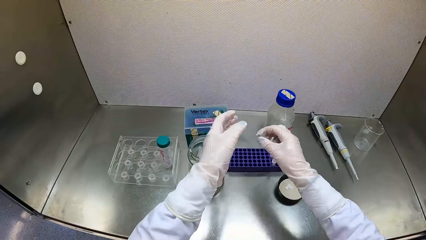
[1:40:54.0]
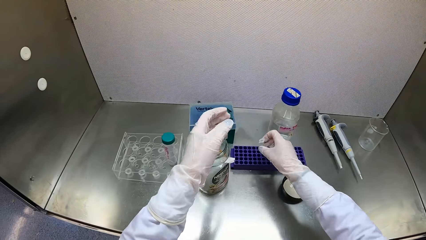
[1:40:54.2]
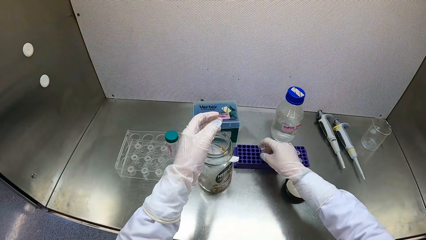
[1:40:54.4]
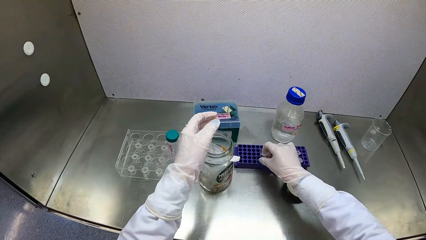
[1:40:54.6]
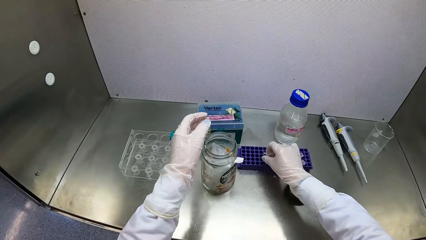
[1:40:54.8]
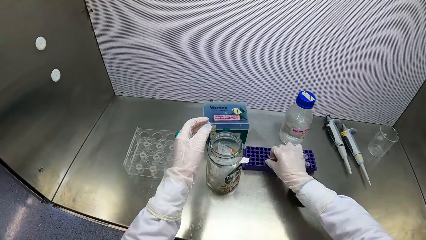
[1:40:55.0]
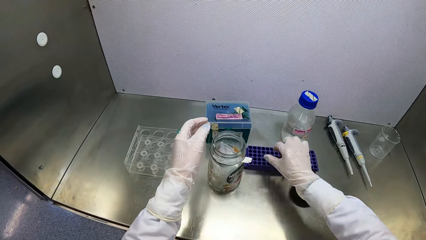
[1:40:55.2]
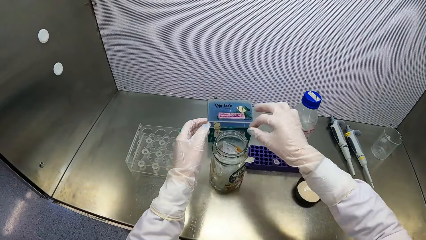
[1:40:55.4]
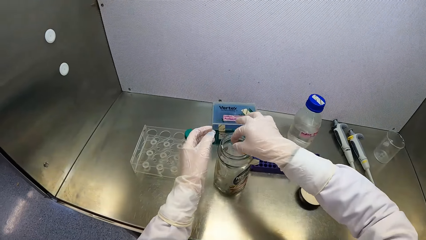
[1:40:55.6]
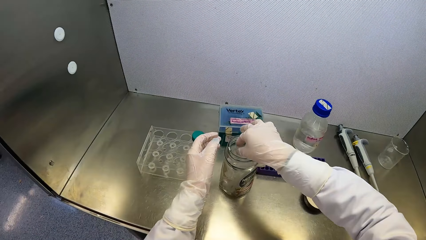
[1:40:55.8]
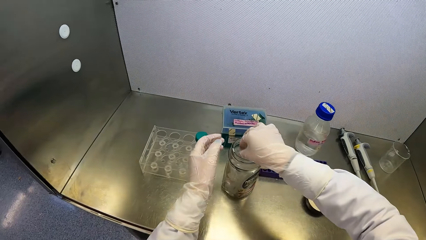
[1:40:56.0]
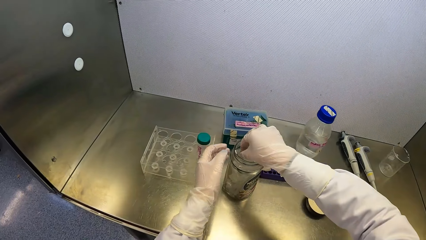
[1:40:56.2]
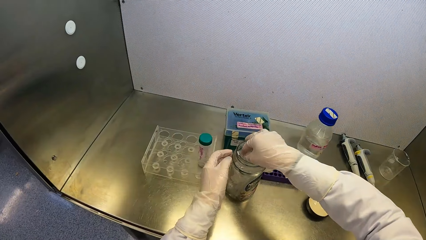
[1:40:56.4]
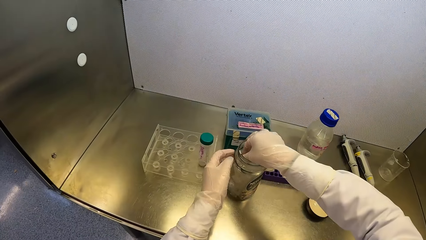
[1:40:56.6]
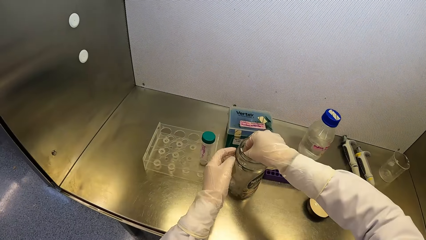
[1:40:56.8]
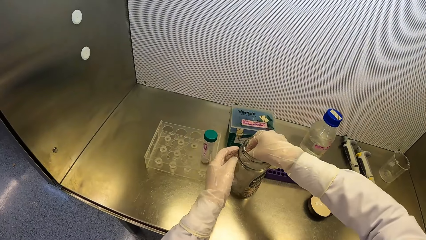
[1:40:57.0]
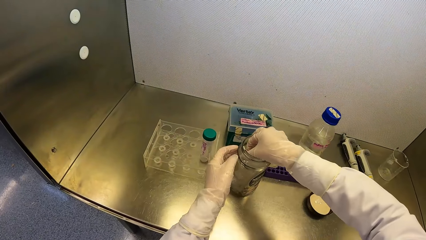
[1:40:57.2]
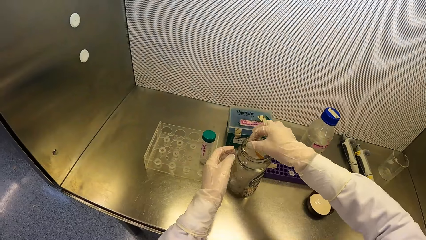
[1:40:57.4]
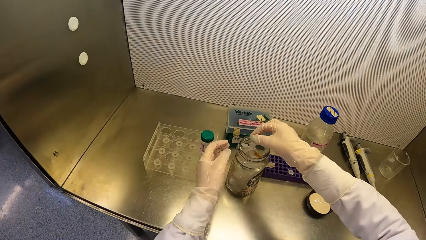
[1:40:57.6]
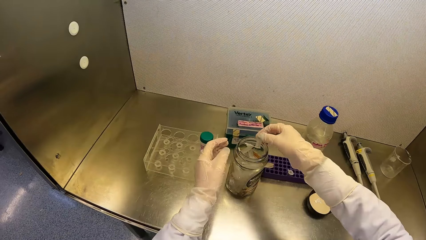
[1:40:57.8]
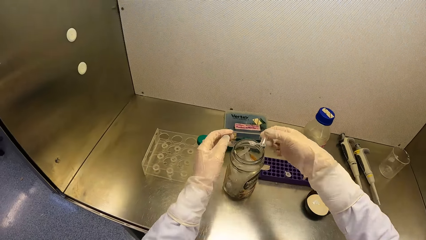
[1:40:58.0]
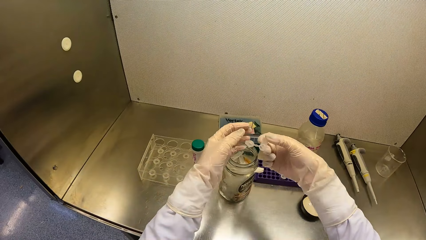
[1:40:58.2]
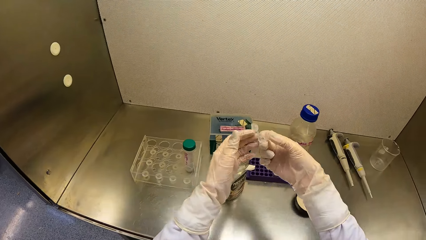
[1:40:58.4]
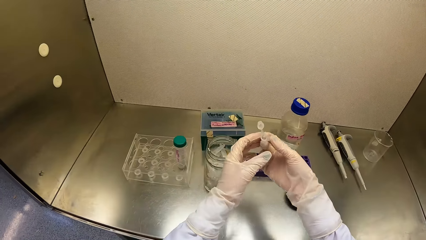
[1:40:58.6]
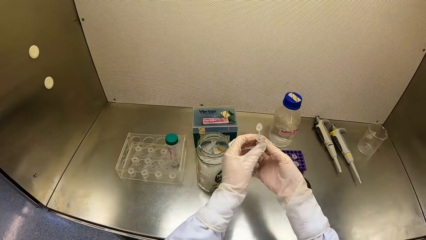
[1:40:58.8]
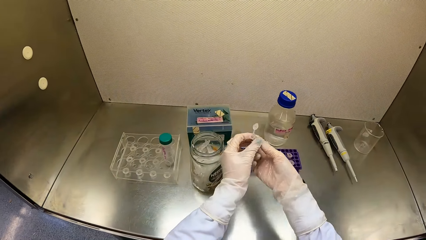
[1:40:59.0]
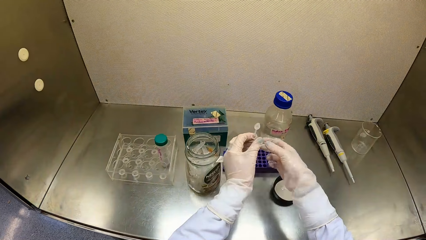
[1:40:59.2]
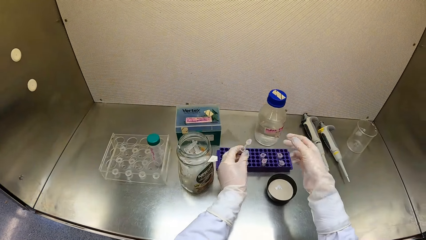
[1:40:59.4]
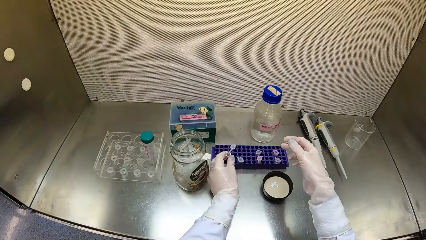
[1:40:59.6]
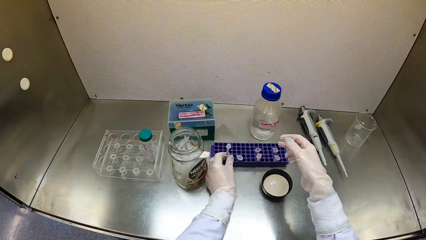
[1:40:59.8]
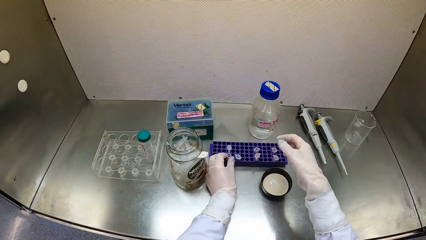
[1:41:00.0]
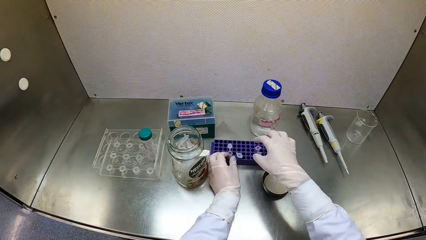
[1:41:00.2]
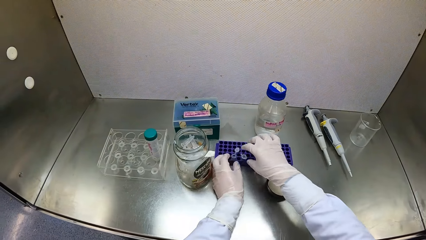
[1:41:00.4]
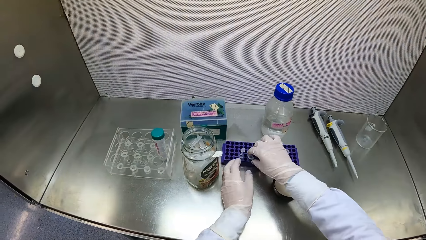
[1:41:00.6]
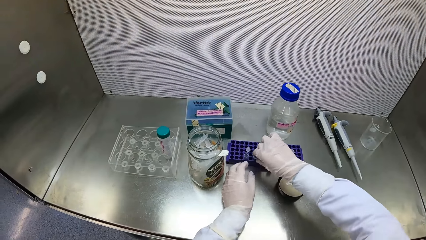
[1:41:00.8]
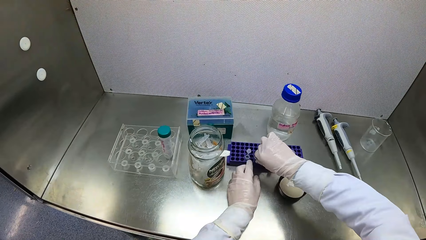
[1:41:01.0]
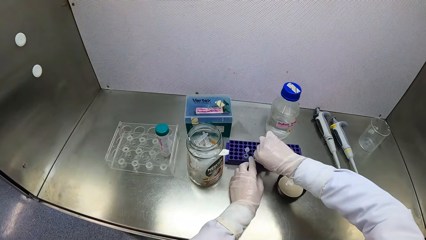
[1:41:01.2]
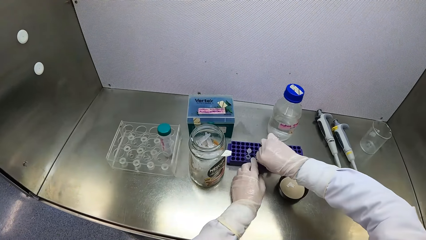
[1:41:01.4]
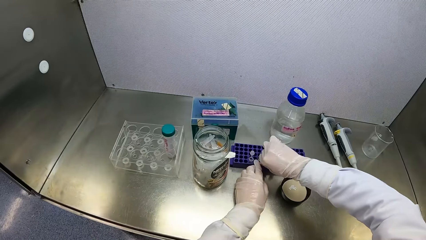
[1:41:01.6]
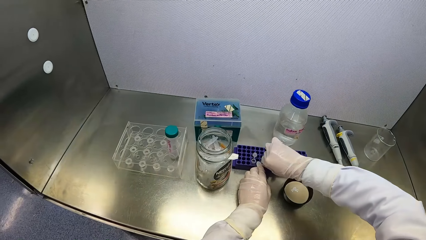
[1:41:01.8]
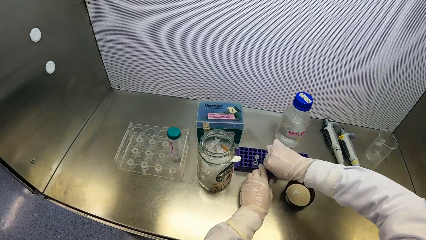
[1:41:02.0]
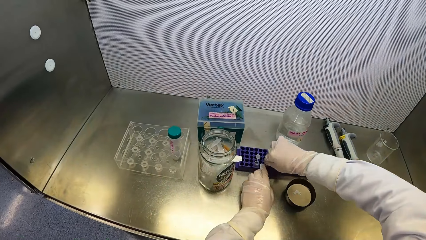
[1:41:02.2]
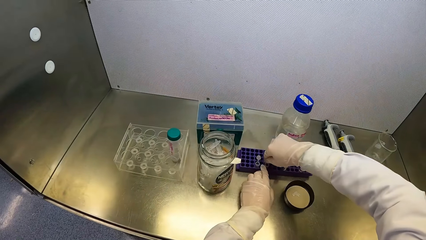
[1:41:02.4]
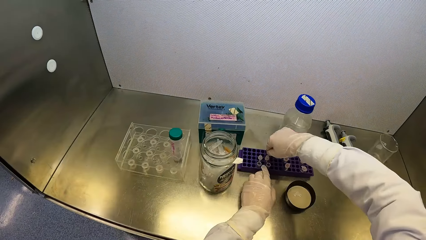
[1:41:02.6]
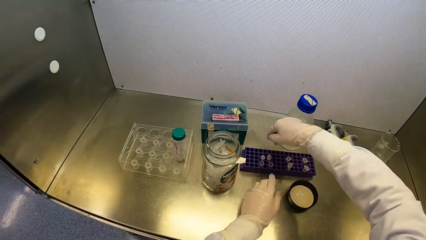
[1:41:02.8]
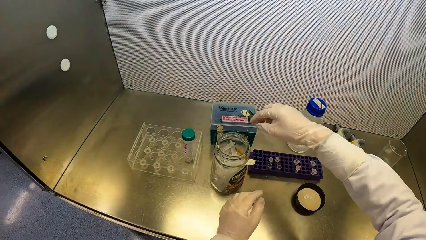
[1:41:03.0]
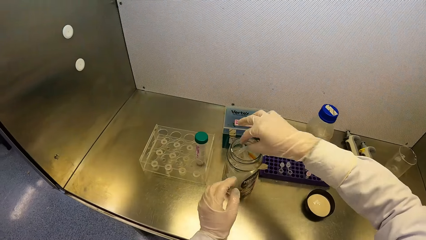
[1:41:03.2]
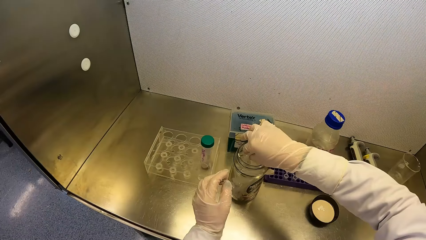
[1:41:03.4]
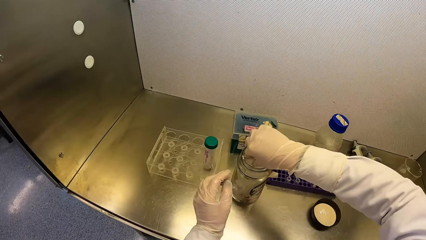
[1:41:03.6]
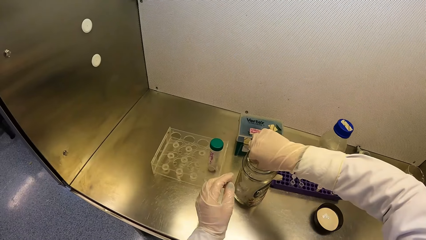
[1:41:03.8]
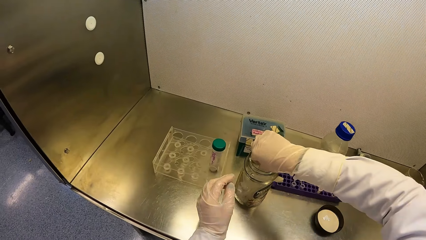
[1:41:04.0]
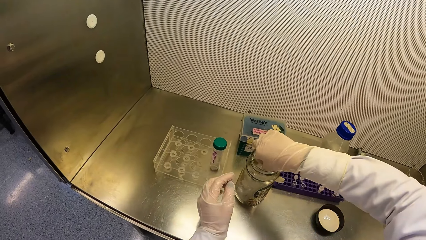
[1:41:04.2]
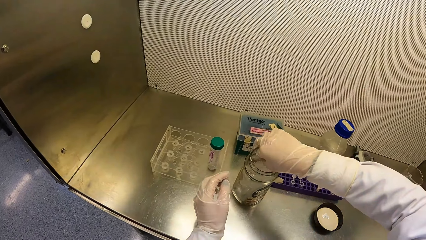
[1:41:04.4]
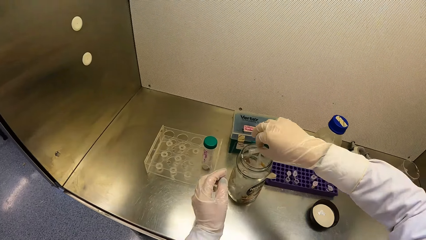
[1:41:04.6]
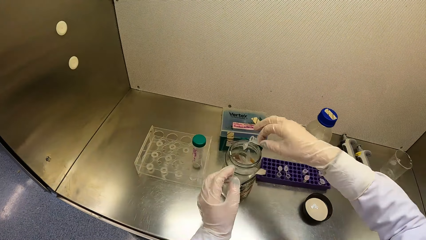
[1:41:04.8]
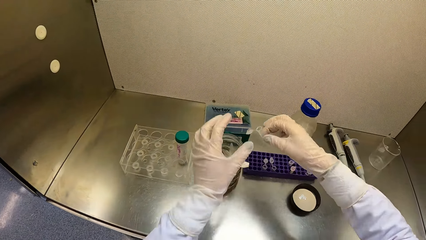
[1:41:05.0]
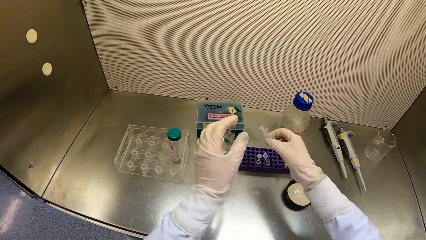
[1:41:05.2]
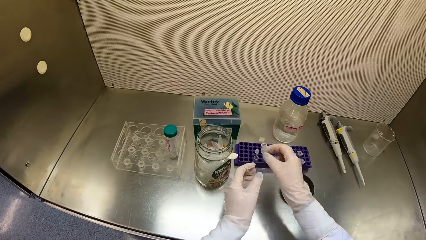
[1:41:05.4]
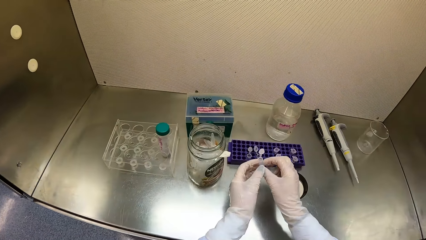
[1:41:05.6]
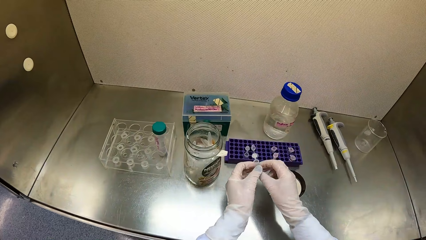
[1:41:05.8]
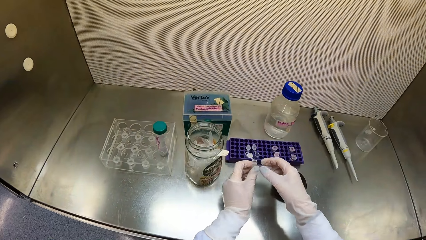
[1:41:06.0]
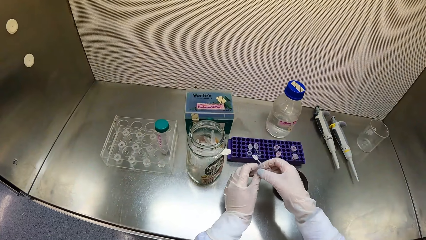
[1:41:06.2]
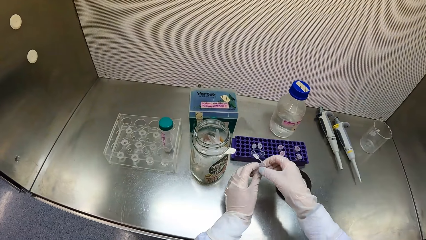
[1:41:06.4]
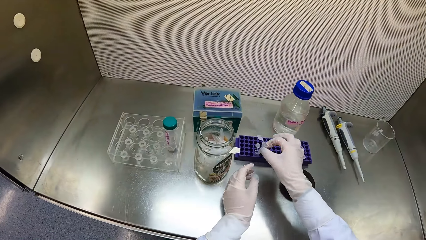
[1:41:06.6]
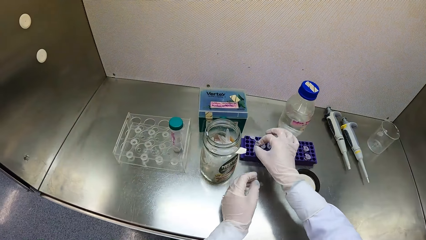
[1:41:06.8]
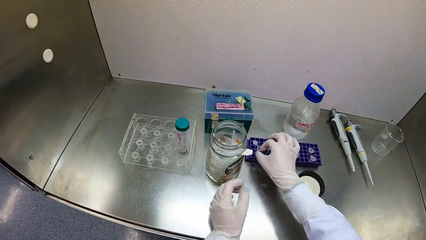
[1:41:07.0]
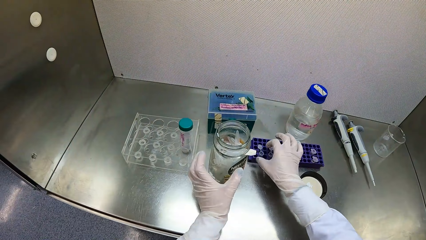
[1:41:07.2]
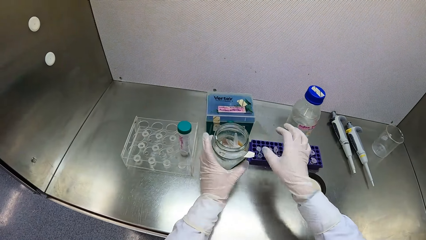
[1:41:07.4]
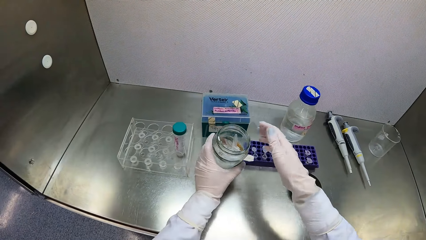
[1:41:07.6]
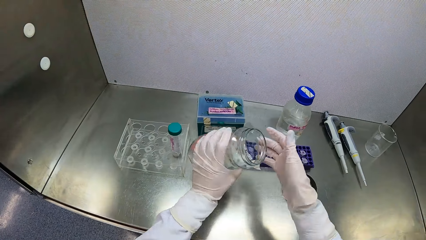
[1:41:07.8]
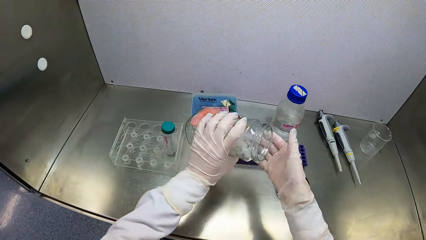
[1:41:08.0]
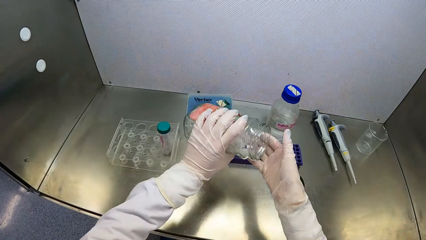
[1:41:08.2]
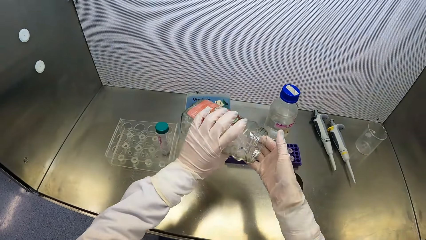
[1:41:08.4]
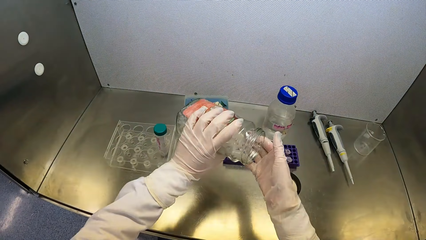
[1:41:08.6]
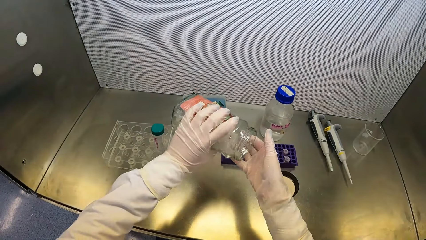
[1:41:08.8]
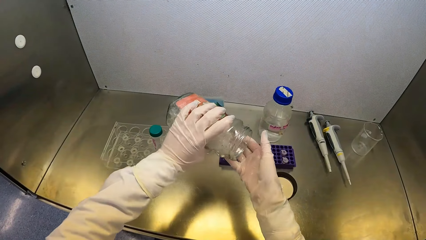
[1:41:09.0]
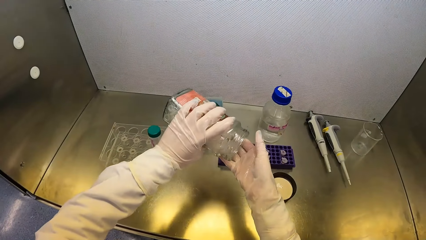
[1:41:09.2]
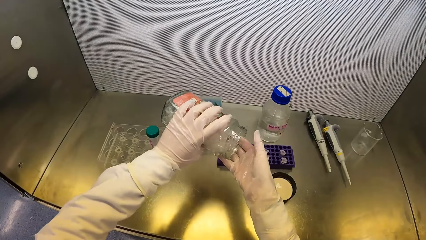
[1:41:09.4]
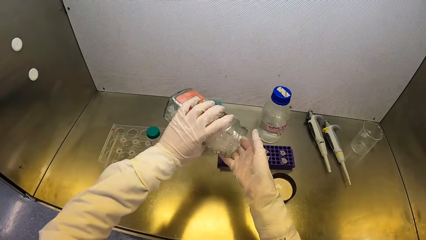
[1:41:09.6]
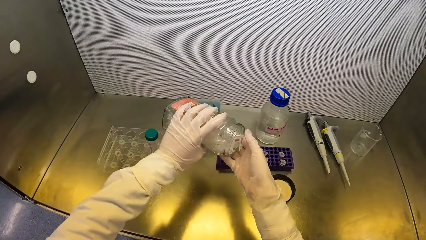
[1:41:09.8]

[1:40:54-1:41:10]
The camera wearer puts the microtube or test tube in the purple microtube rack or test tube rack with his right hand. He touches the jar of microtubes with his left hand. He picks a microtube from the jar of microtubes with his right hand. He passes the microtube from his right hand to his left hand. He puts the microtube in the purple microtube rack with his left hand. He holds the purple microtube rack with his left hand. He fixes the test tube in the test tube rack. He opens the lid of the microtube with his right hand. He picks a microtube from the jar of microtubes with his right hand. He passes the microtube from his right hand to his left hand. He passes the microtube from his left hand to his right hand. He puts the microtube in the purple microtube rack with his right hand. He picks the jar of microtubes from the metal surface with his left hand. He shakes the microtubes towards the rim of the jar of microtubes with his left hand.
